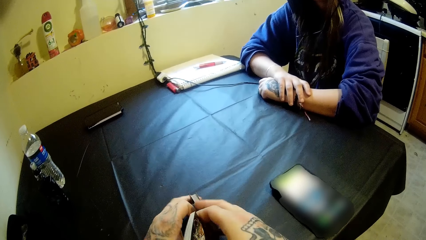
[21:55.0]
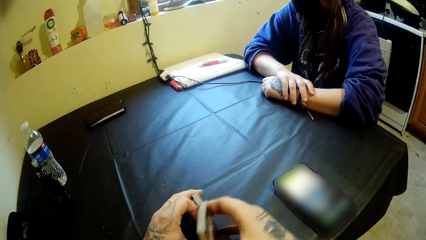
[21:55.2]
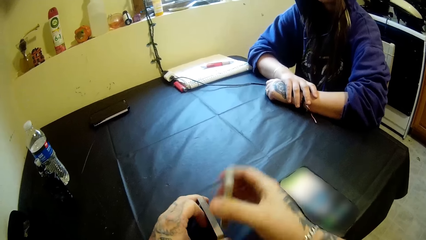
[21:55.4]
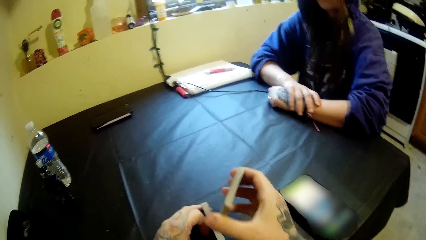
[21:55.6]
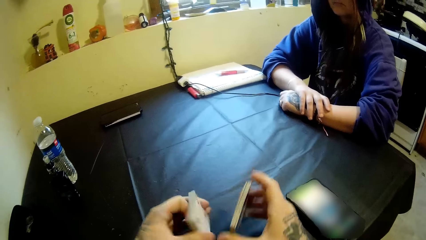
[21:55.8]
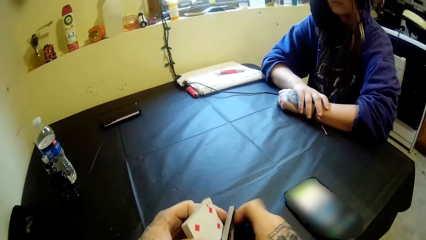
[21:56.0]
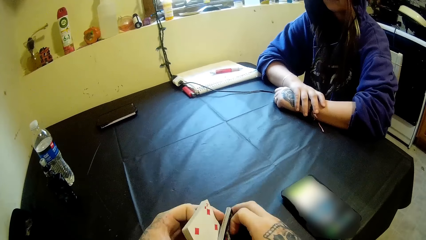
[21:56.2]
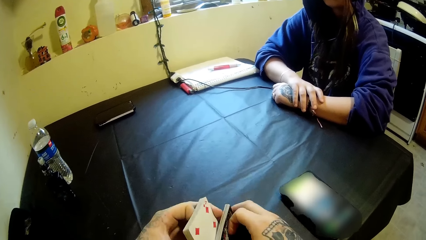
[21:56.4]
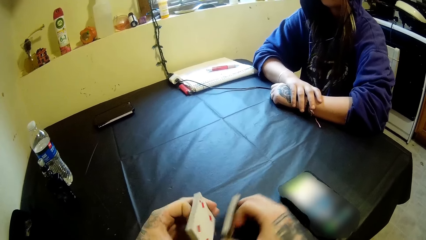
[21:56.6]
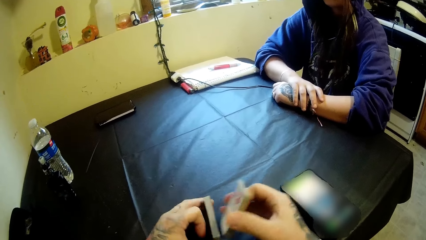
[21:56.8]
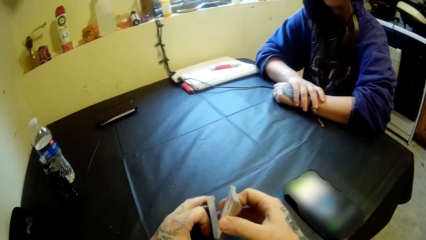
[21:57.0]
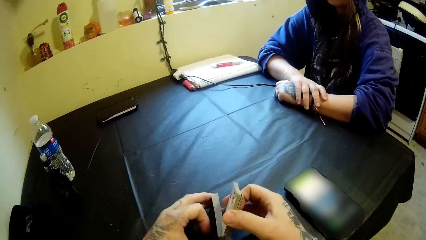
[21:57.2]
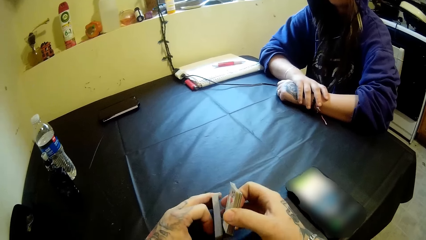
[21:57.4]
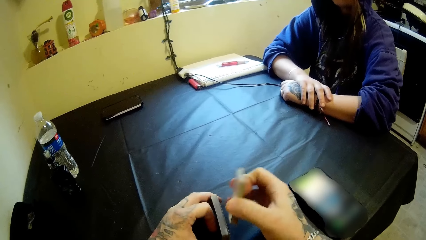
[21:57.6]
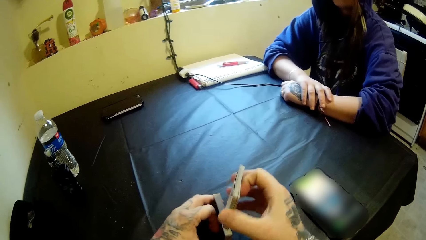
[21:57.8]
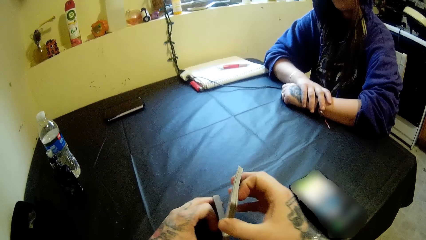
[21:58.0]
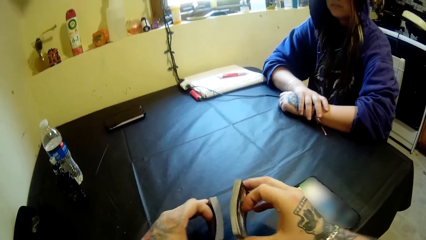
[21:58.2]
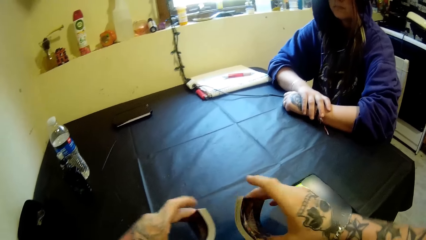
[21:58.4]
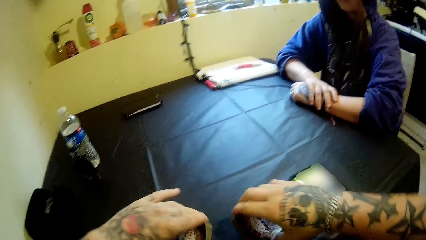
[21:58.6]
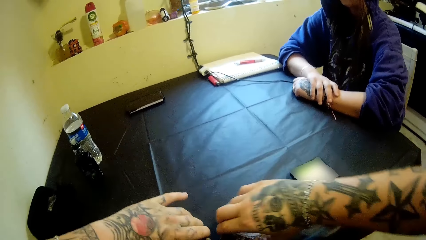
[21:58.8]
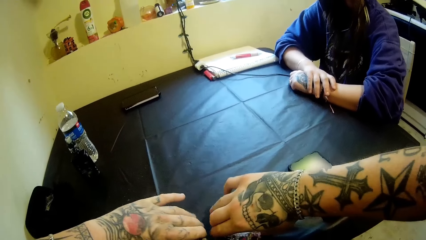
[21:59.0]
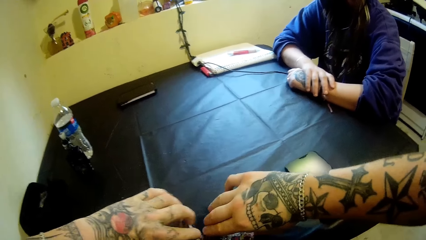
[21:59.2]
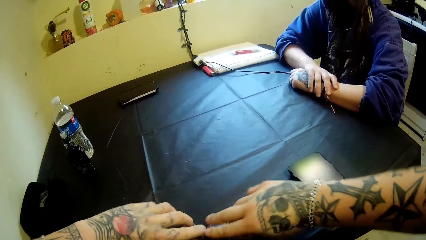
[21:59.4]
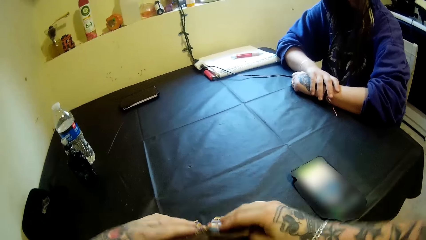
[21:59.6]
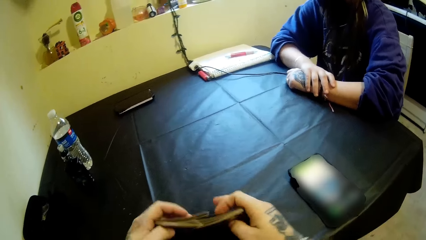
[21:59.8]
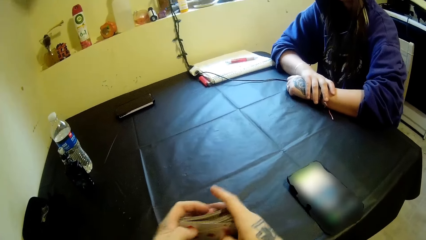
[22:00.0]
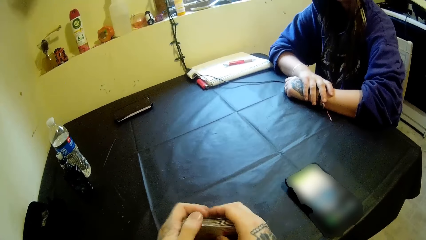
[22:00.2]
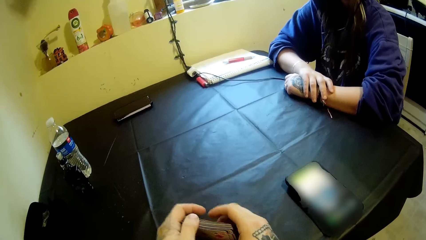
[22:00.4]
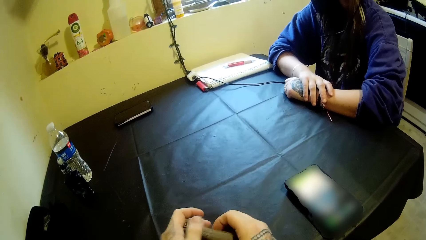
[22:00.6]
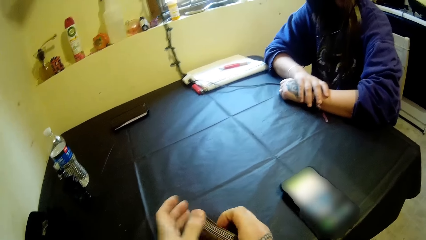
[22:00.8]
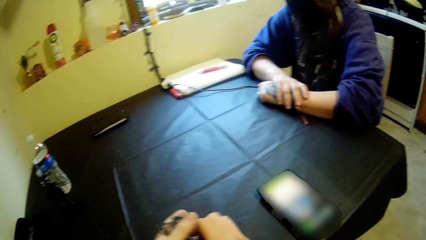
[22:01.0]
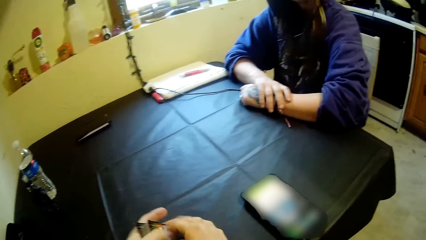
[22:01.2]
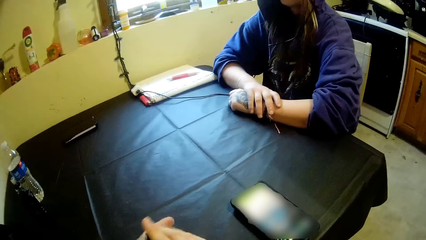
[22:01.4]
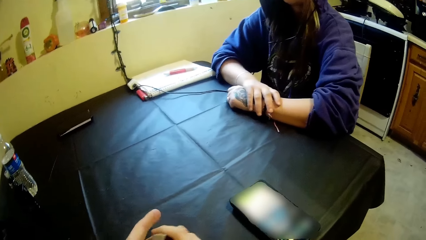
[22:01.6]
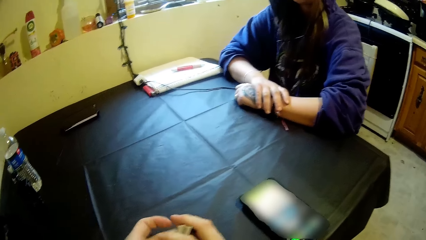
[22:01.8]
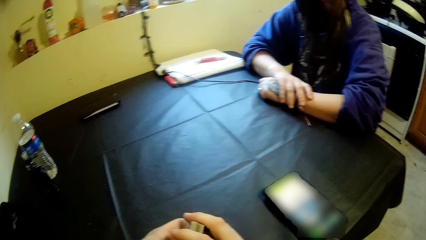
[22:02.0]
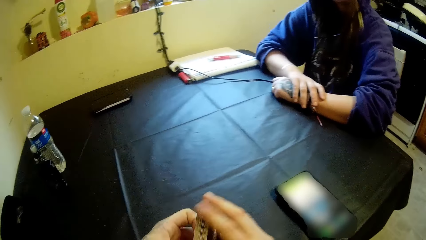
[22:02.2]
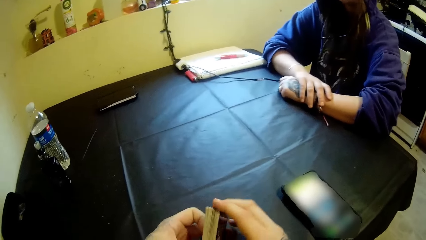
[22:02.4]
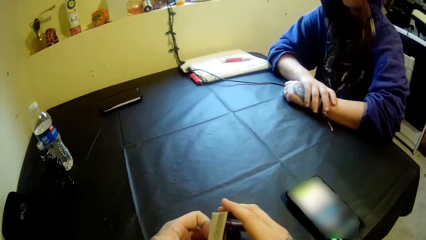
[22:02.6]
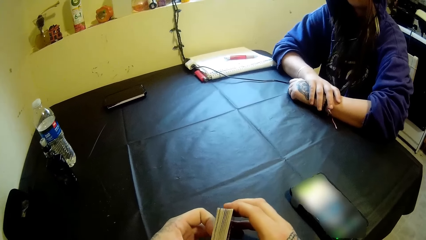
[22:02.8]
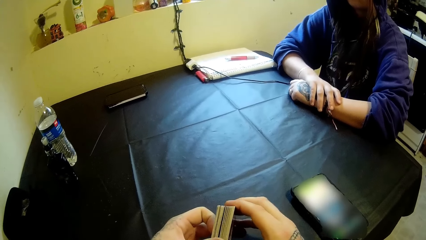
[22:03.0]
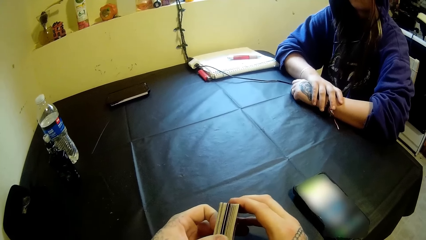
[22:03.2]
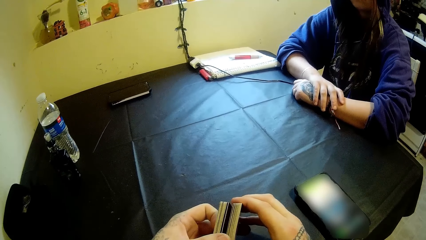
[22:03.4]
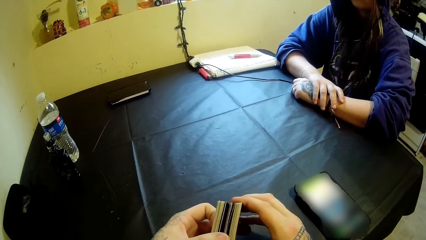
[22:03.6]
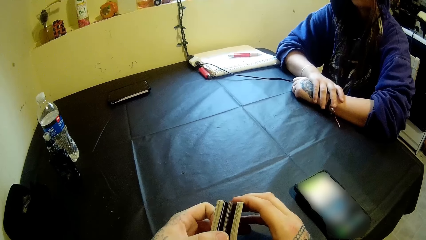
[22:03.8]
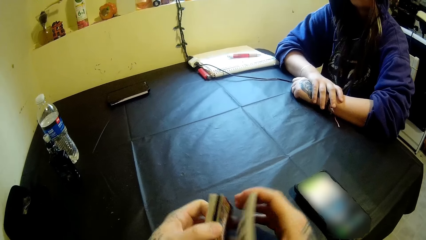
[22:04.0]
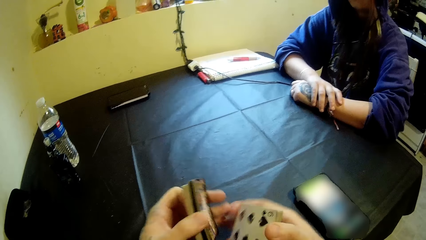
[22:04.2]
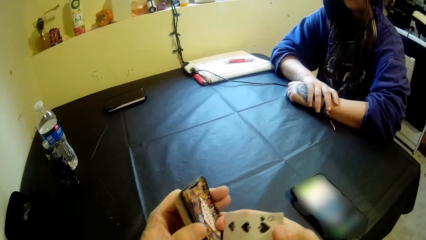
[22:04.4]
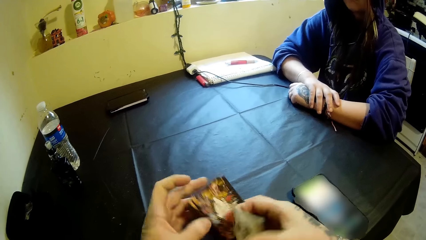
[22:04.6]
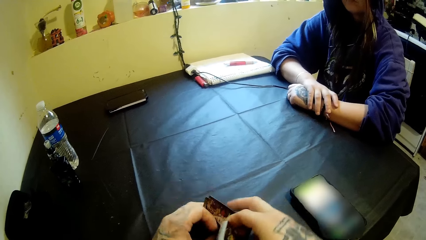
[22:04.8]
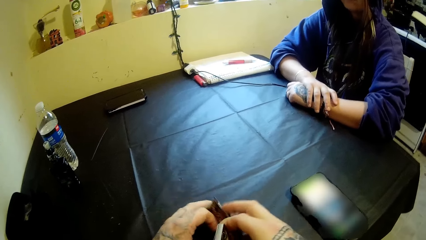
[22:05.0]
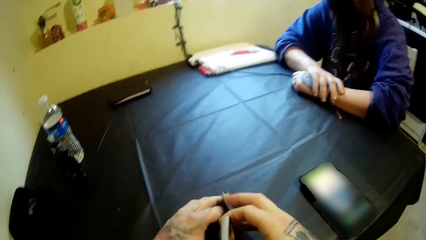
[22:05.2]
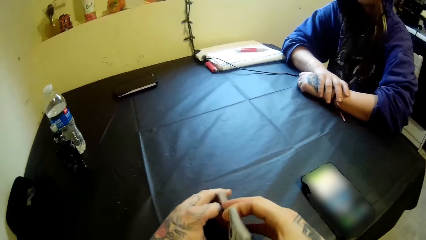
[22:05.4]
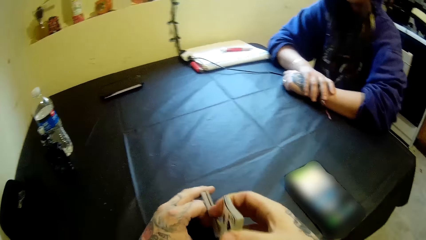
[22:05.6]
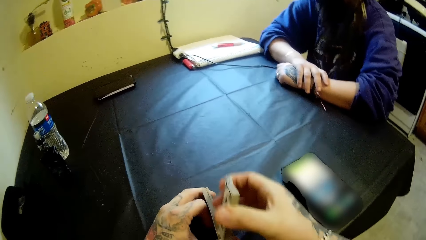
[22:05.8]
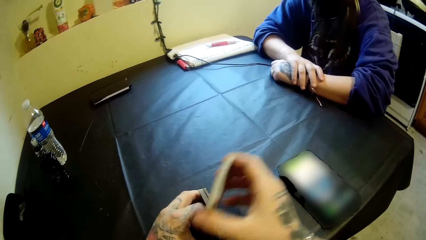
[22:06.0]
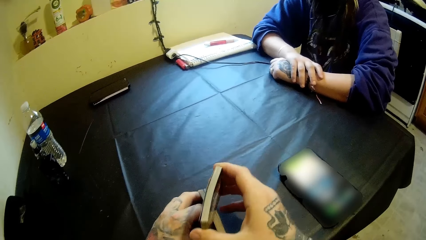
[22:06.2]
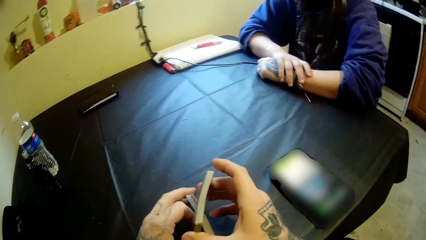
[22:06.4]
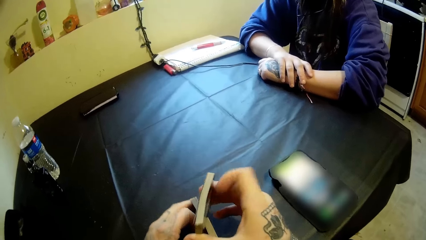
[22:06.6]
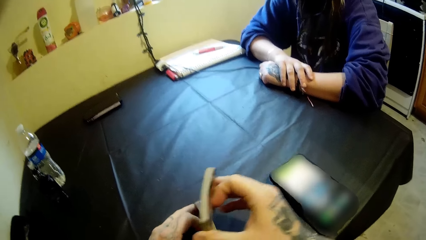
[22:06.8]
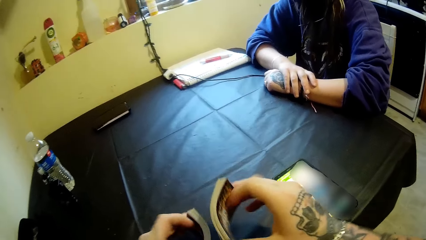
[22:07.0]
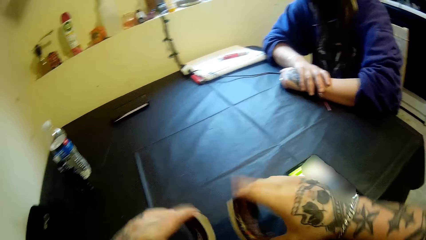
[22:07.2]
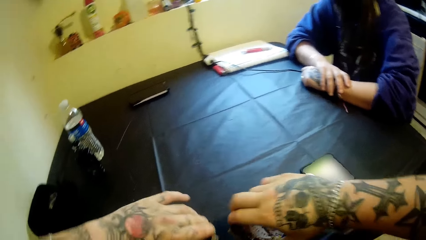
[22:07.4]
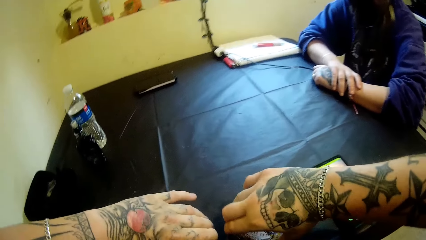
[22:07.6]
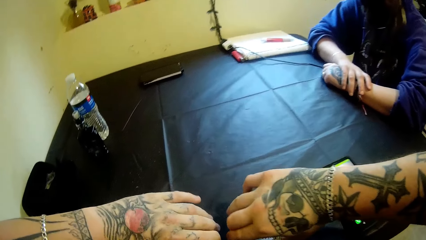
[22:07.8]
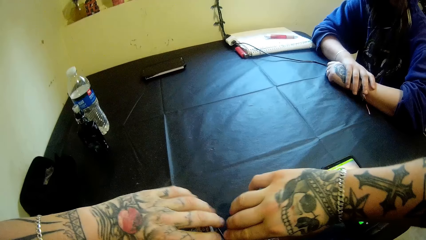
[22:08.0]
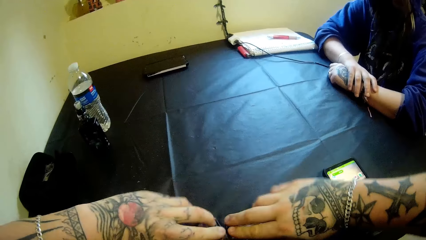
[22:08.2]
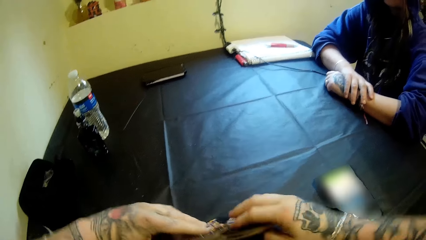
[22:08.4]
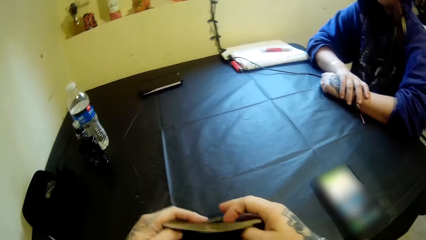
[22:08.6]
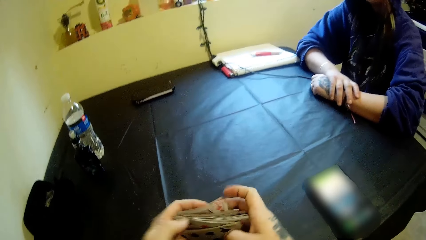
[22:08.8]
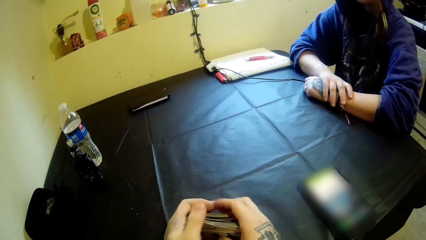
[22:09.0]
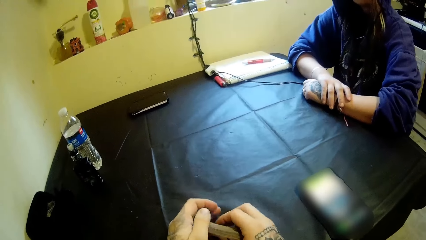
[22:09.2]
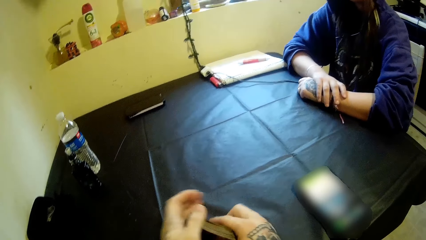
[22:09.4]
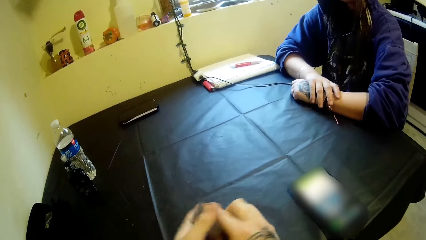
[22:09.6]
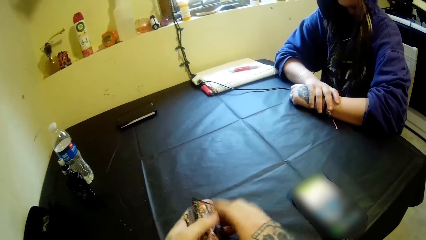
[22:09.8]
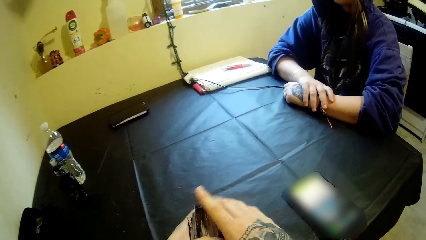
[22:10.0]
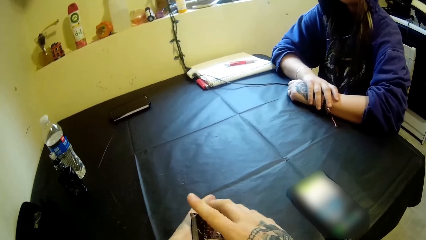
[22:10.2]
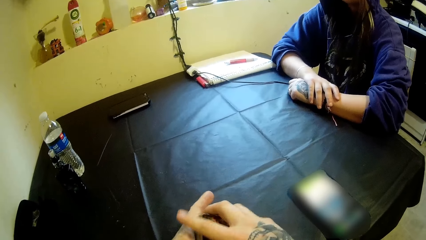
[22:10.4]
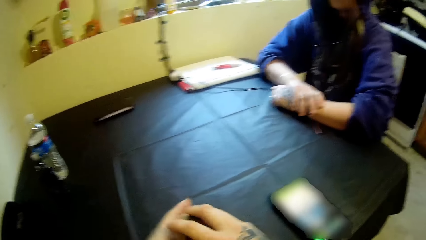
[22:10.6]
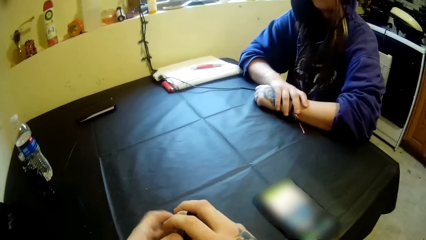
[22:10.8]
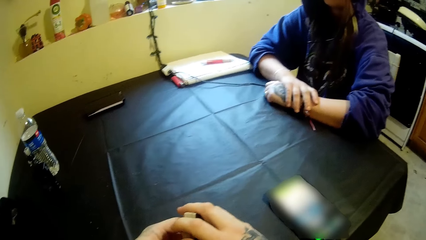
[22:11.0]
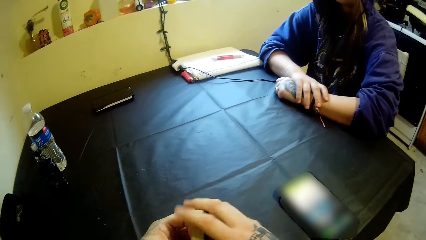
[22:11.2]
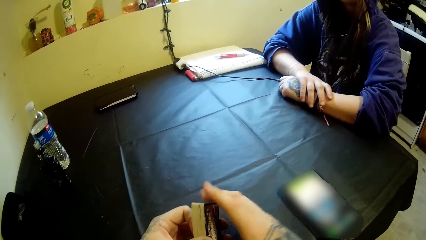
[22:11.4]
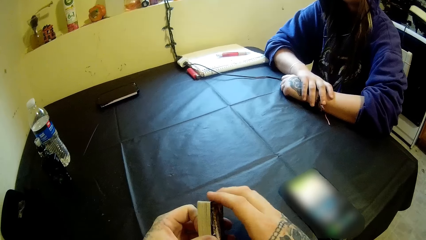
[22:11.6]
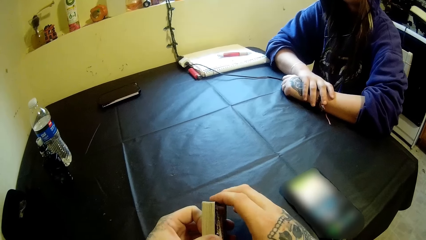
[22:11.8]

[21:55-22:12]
The camera wearer places the cards in his left hand on the table. He hits the cards in his left hand with the cards in his right hand. He puts the cards in both hands on the table. He puts the cards together with both hands. He adjusts the cards with both hands. He splits the cards into both hands. He places the cards in his left hand on the table. He hits the cards in his left hand with the cards in his right hand. He puts the cards in both hands on the table. He puts the cards together with both hands. He adjusts the cards with both hands.
